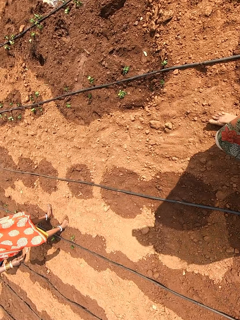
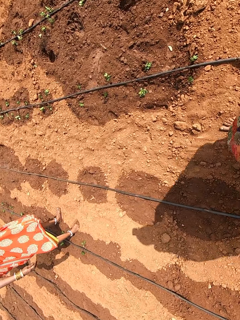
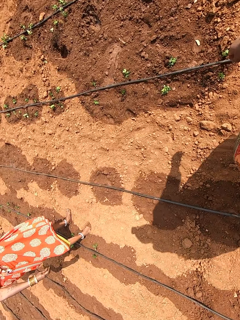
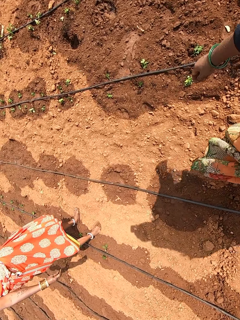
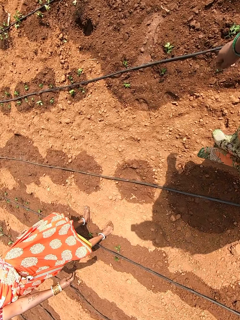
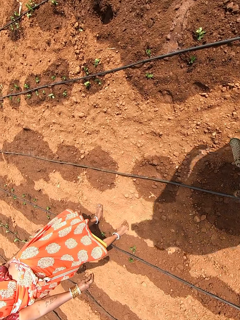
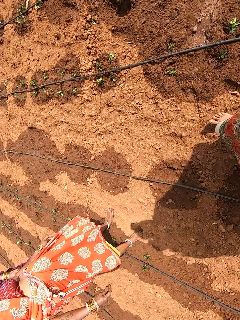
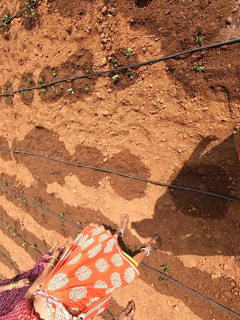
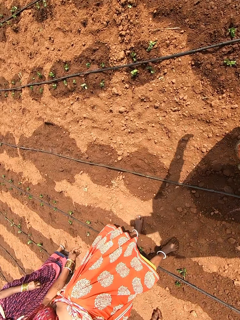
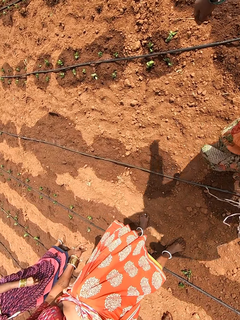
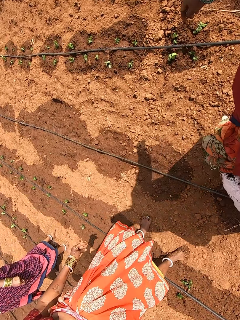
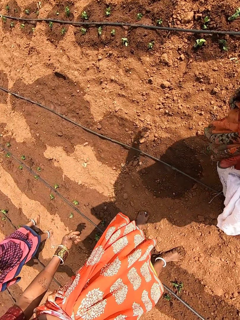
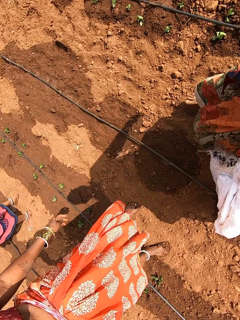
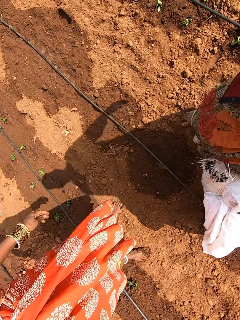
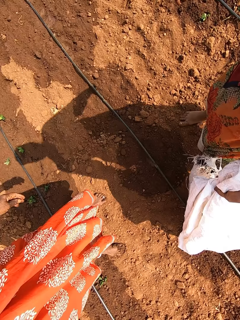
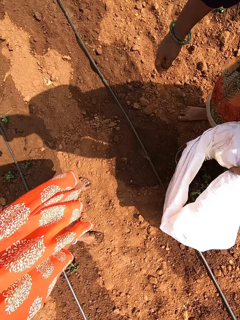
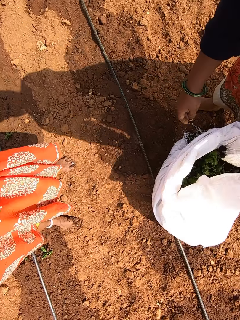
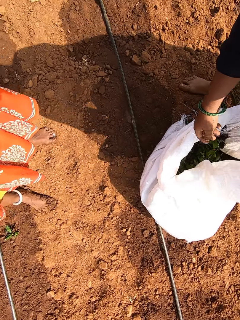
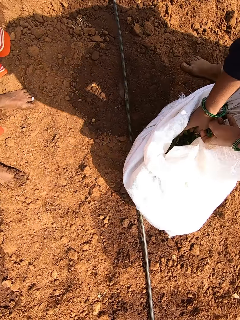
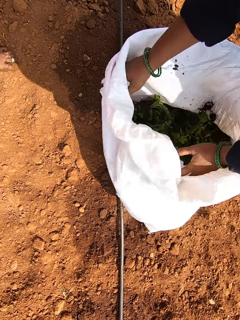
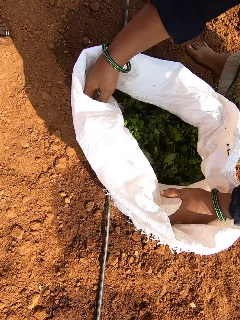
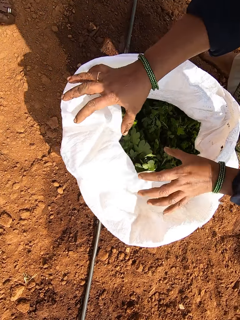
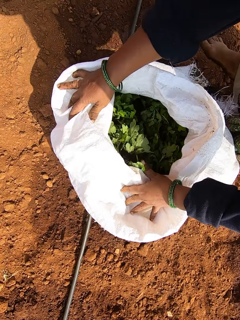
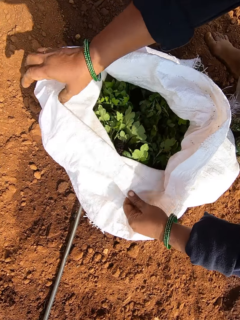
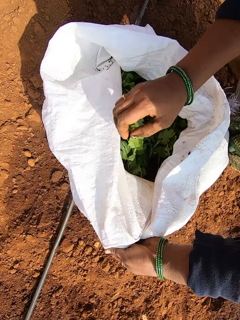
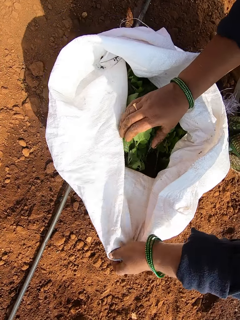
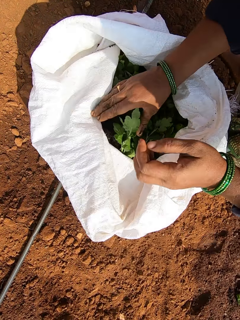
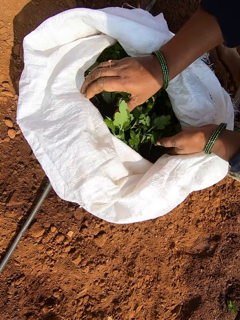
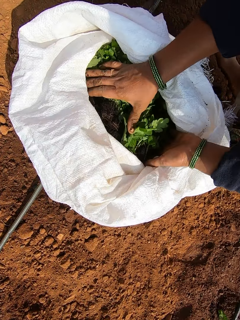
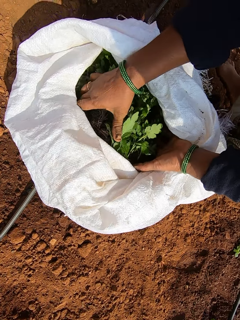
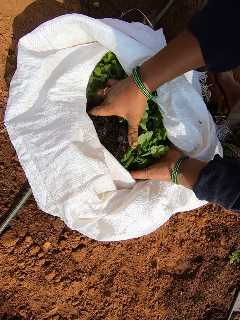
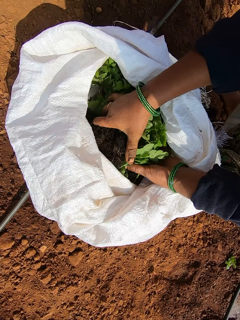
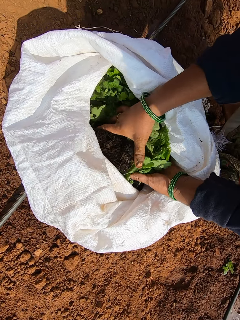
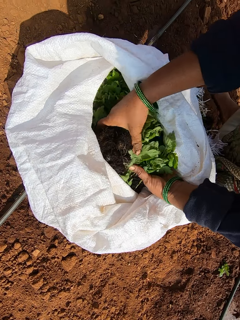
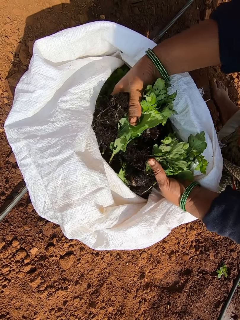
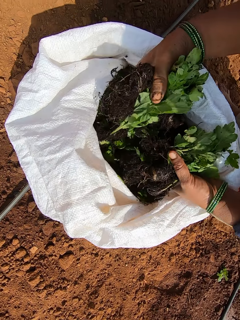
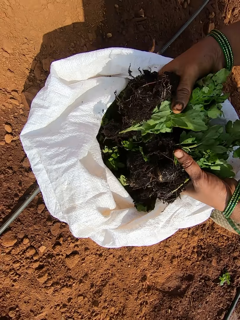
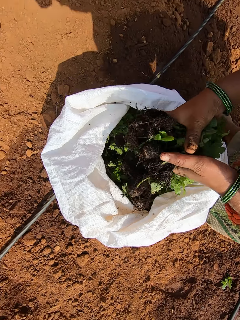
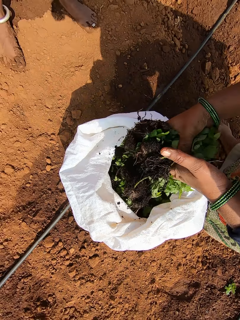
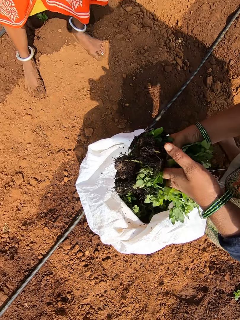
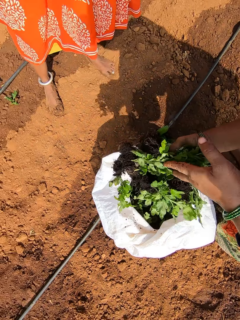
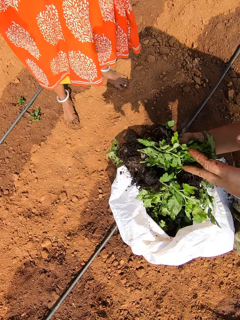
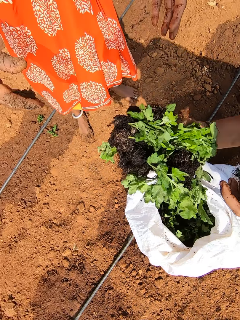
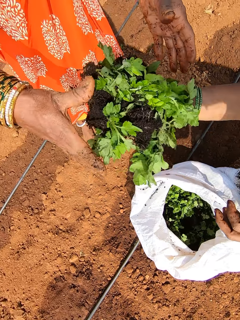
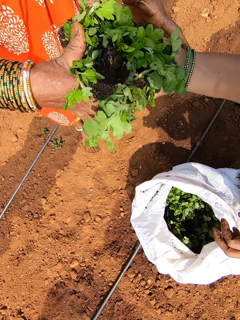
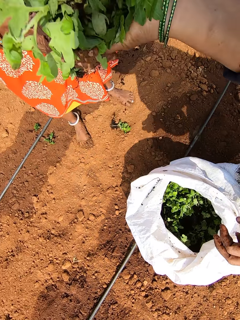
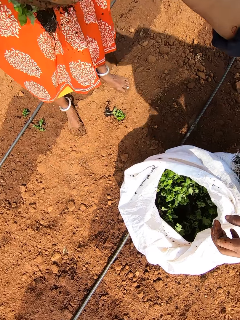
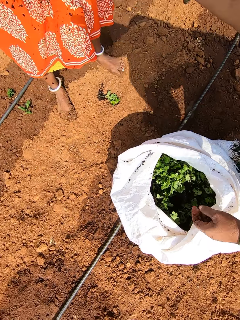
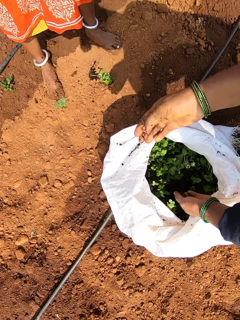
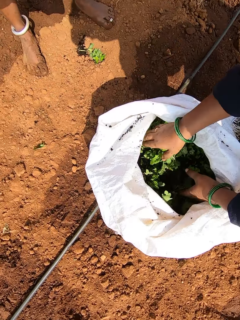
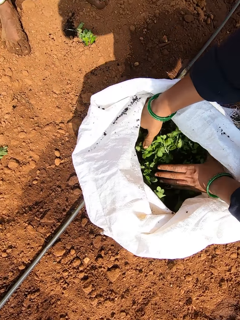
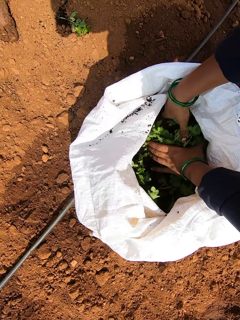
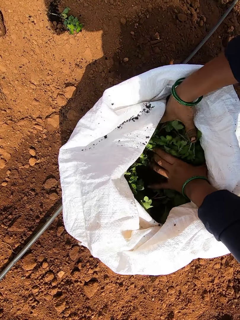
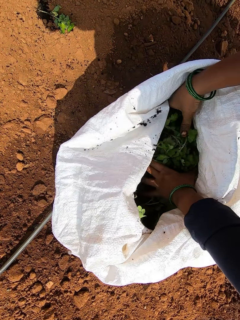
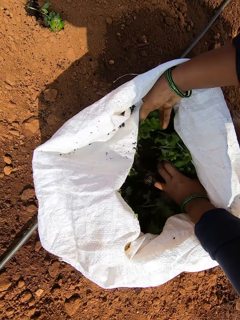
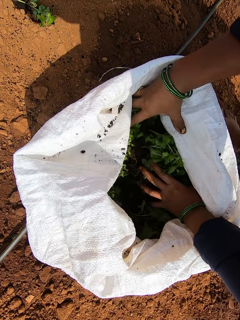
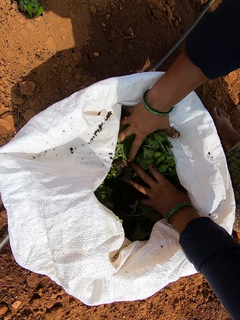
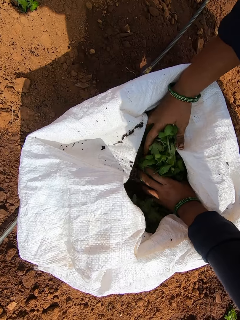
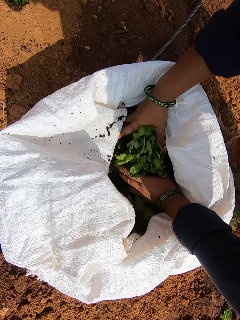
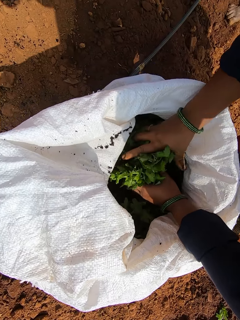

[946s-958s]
The camera wearer drops the sack of vegetables on the ground with her left hand. She opens the sack of vegetables with both hands. She takes vegetables from the sack of vegetables with both hands. She passes the vegetables in her left hand to her right hand. She passes the vegetables to a woman with her right hand. Another woman collects the vegetables from the camera wearer with both hands. The camera wearer takes vegetables from the sack of vegetables with both hands.

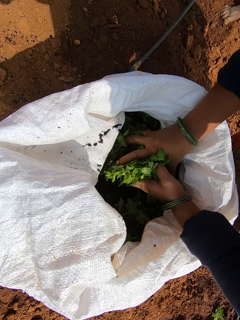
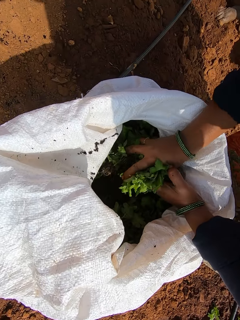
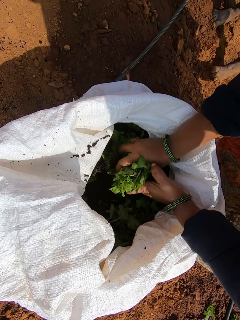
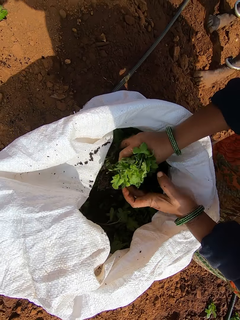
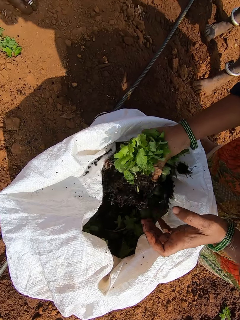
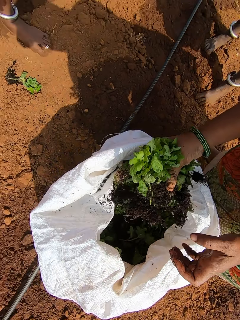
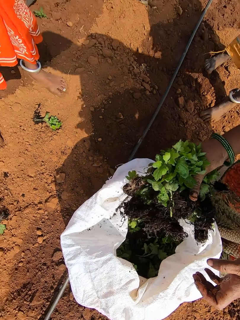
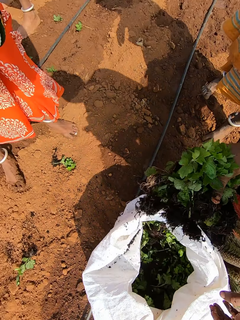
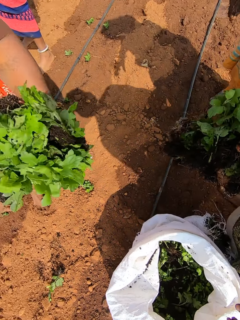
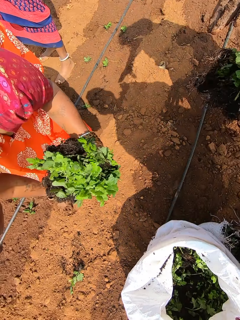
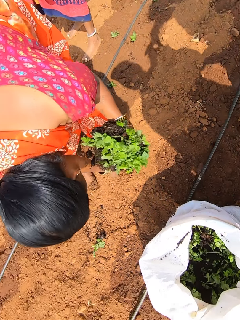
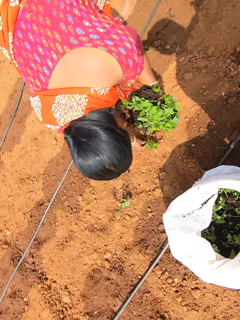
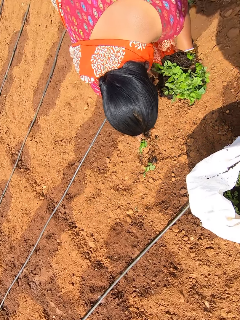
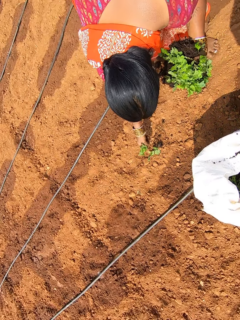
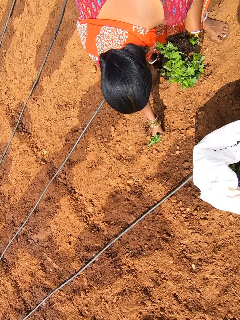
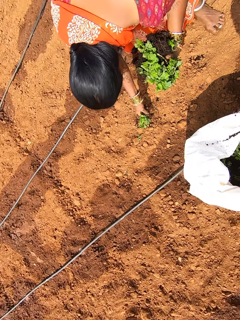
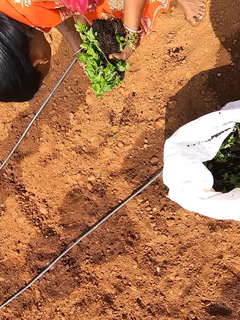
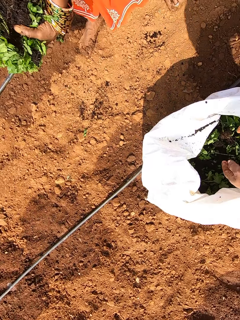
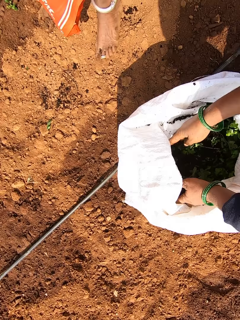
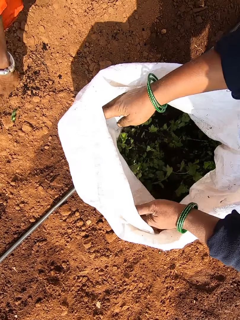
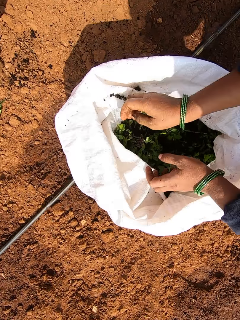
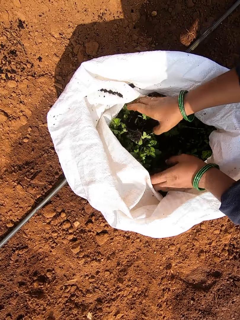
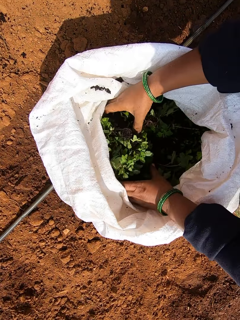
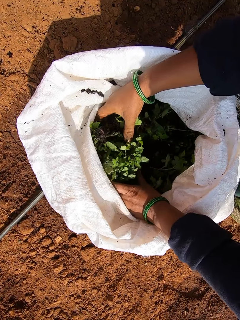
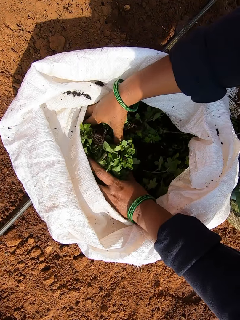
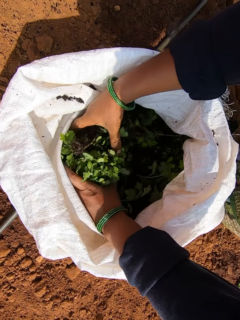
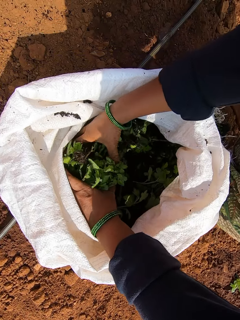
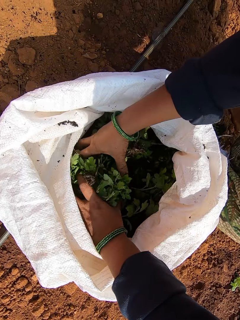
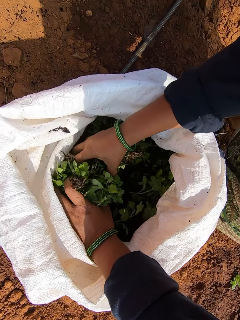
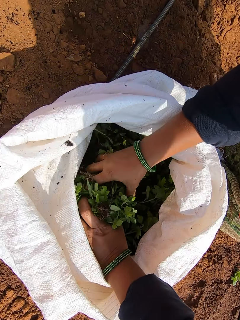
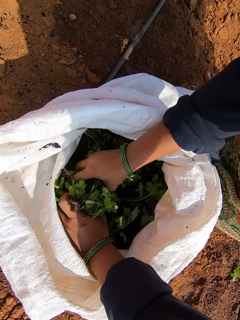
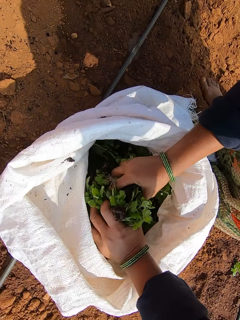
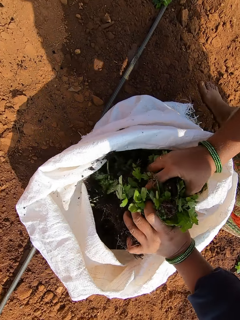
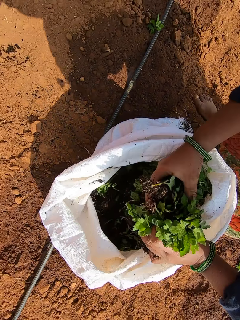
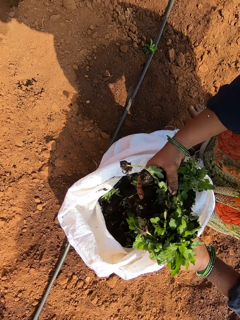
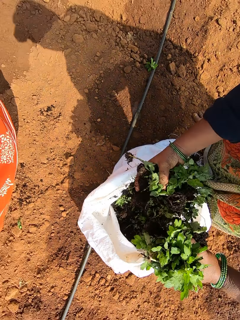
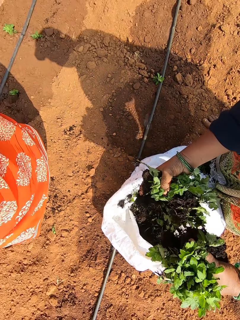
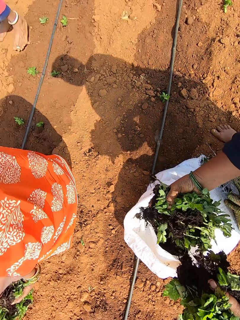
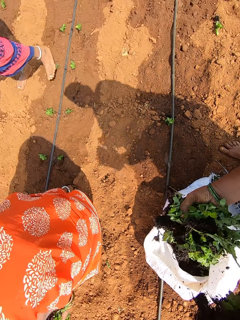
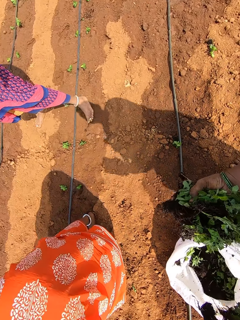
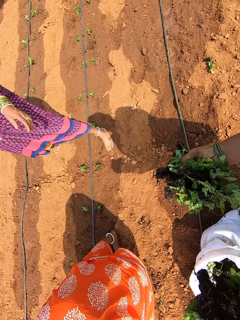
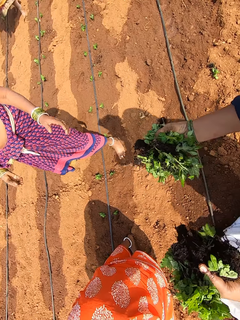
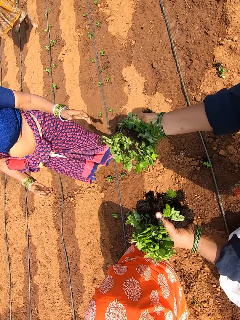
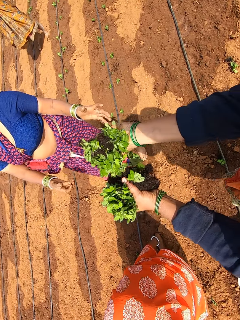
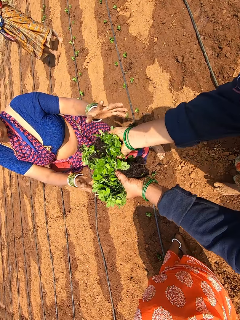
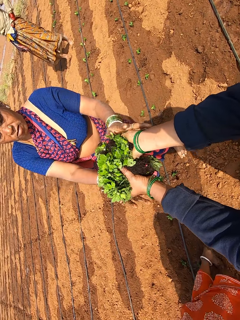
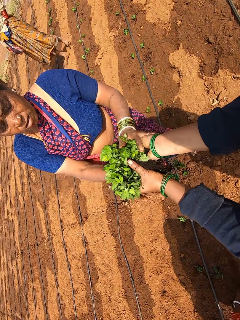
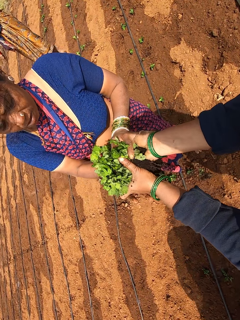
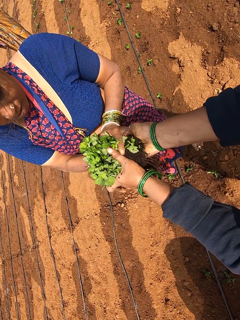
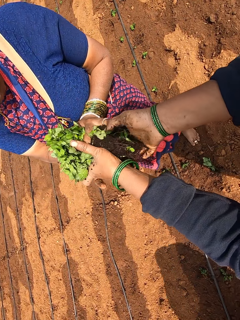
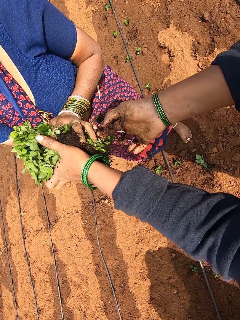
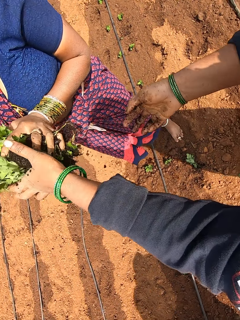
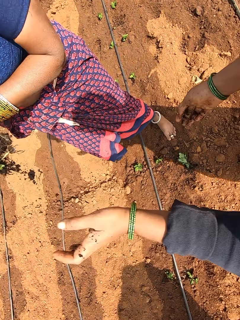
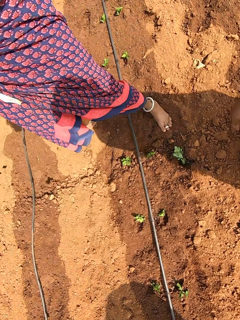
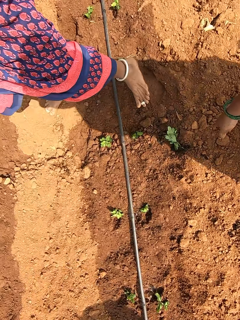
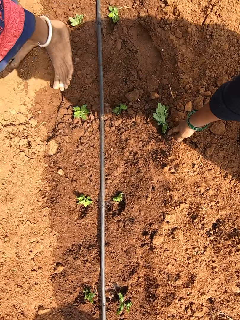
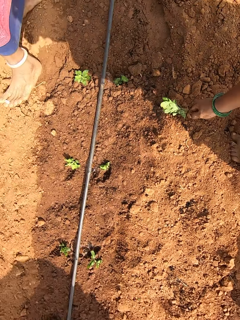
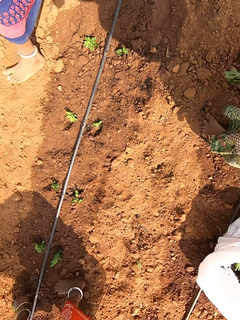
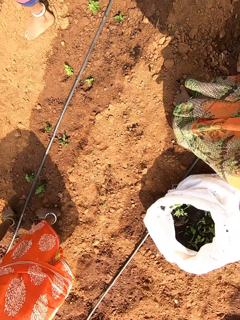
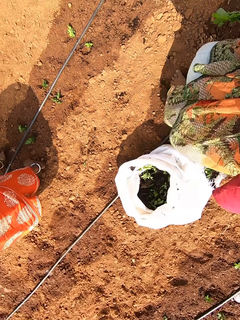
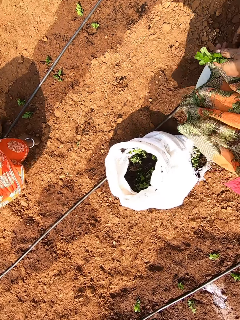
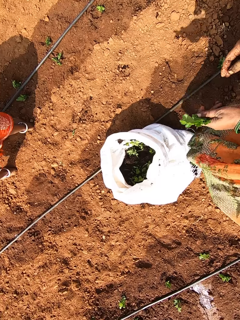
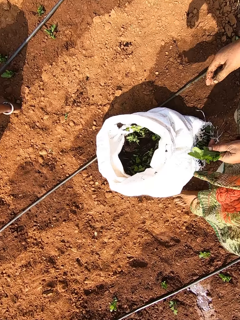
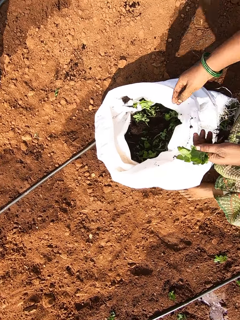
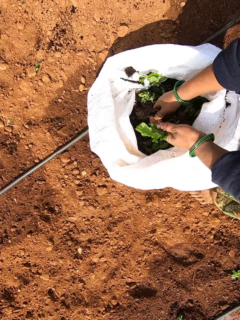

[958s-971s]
The camera wearer passes the vegetables in her left hand to her right hand. She passes the vegetables to a woman with her right hand. The woman collects the vegetables from the camera wearer with both hands. Another woman picks the vegetables from the ground with her right hand and passes the vegetables in her right hand to her left hand. The camera wearer opens the sack of vegetables with both hands. She takes vegetables from the sack of vegetables with both hands. She passes the vegetables to a third woman with both hands. The third woman collects the vegetables from the camera wearer with both hands. The camera wearer picks the vegetable from the ground with her right hand. She passes the vegetables in her right hand to her left hand.
